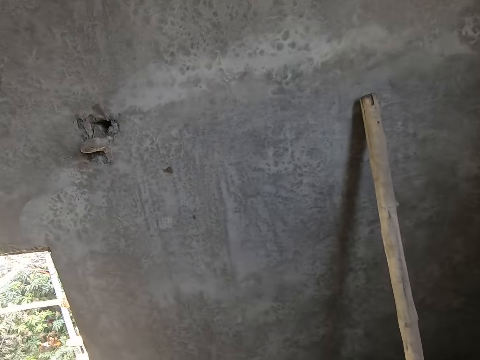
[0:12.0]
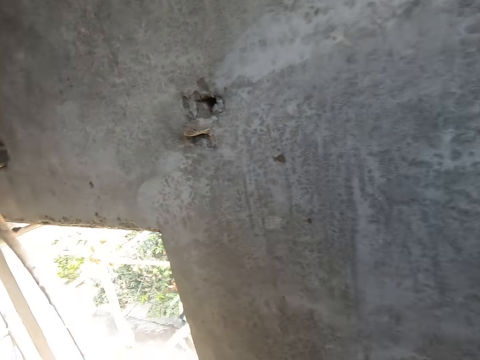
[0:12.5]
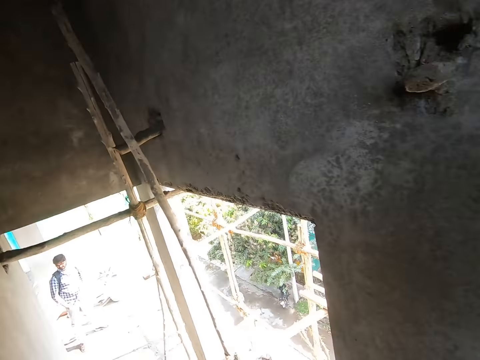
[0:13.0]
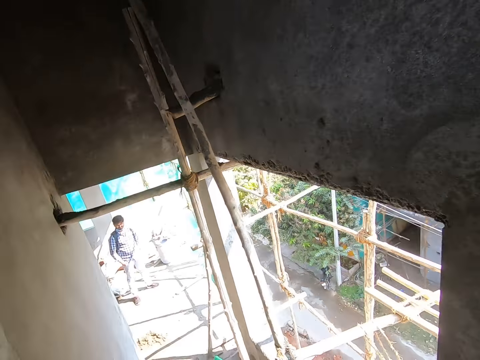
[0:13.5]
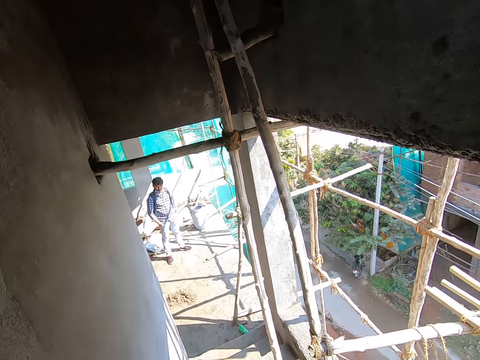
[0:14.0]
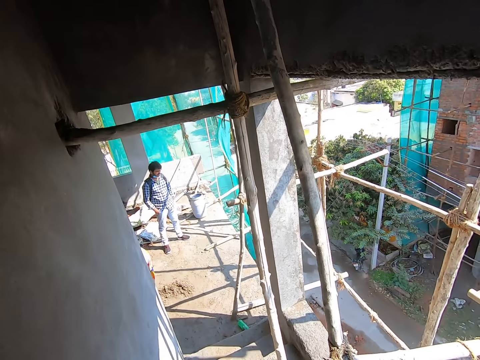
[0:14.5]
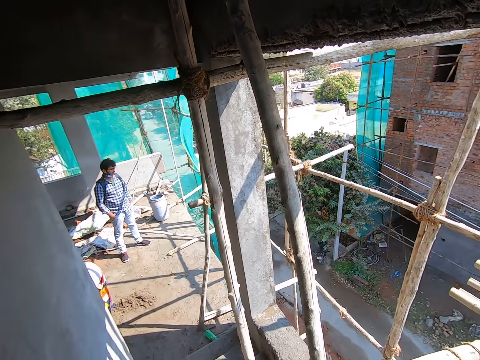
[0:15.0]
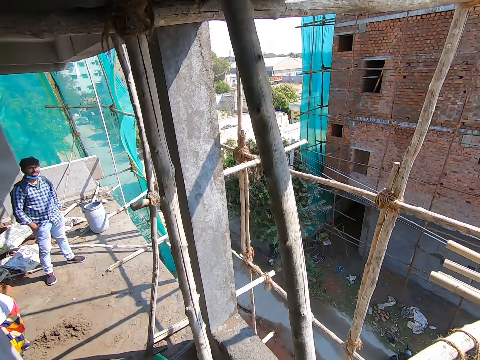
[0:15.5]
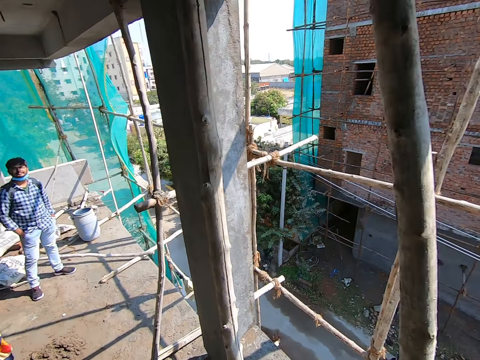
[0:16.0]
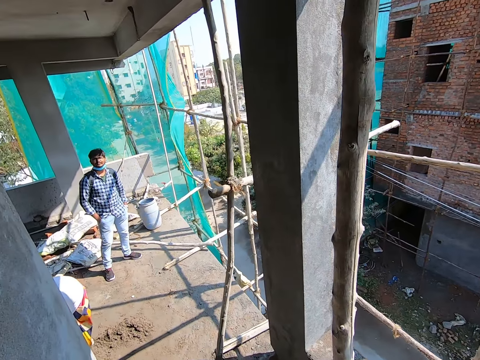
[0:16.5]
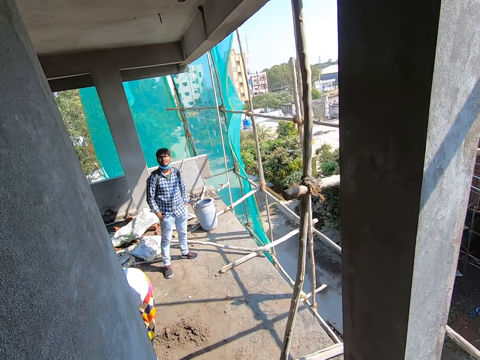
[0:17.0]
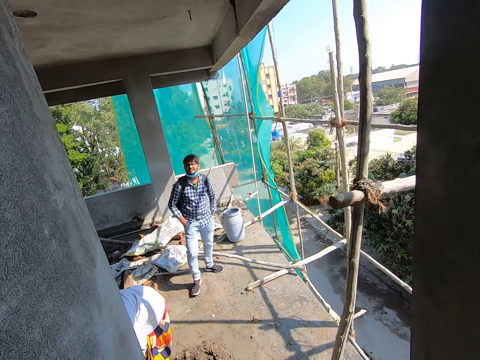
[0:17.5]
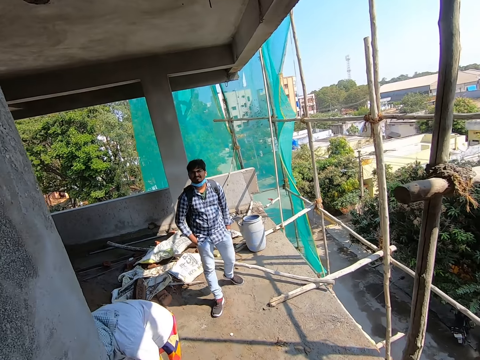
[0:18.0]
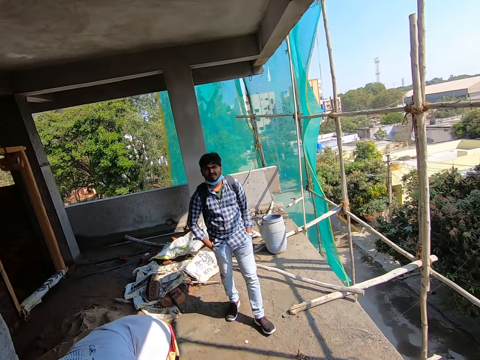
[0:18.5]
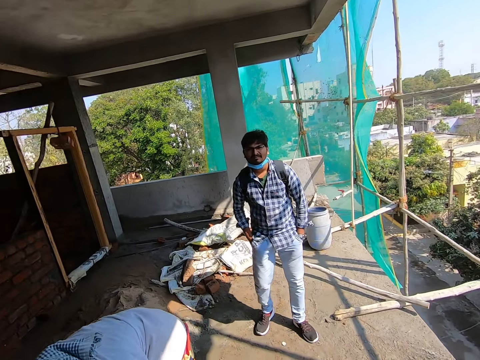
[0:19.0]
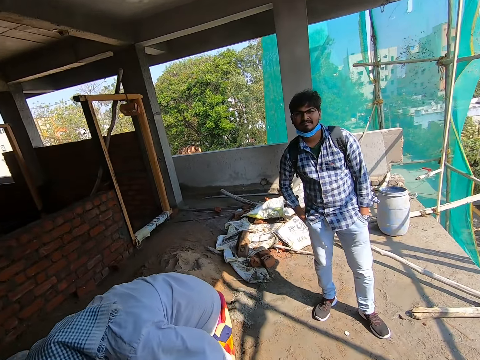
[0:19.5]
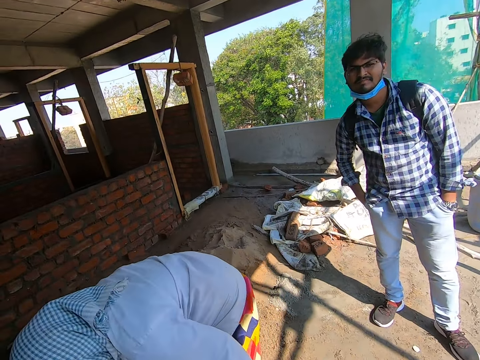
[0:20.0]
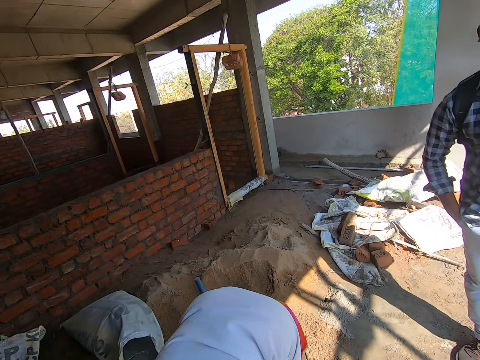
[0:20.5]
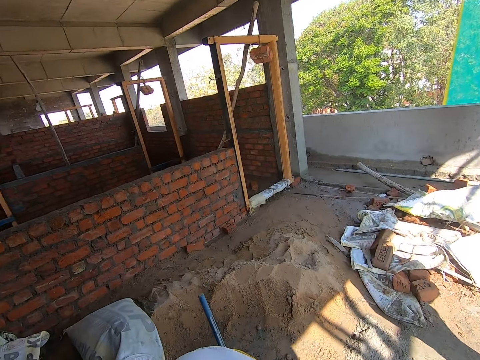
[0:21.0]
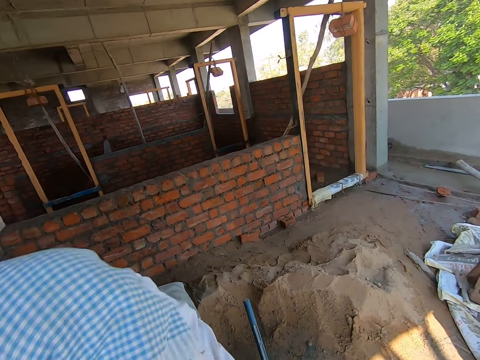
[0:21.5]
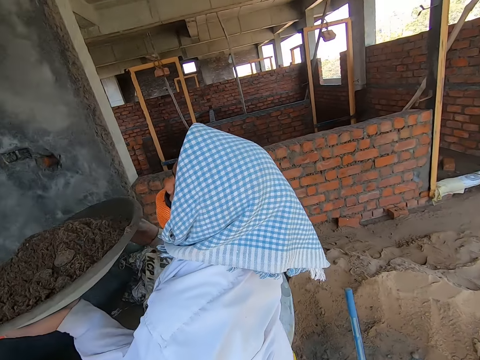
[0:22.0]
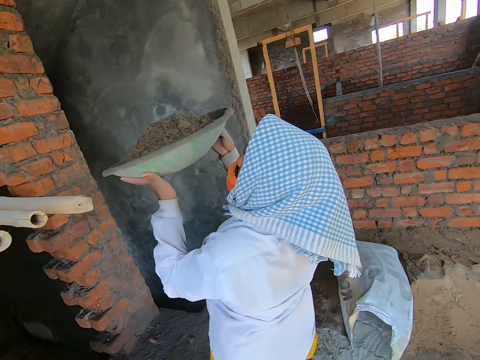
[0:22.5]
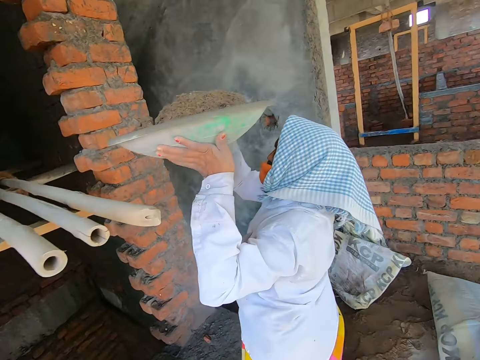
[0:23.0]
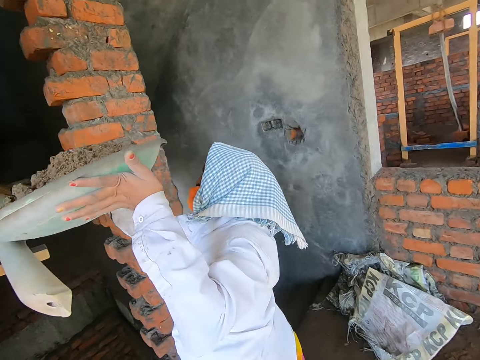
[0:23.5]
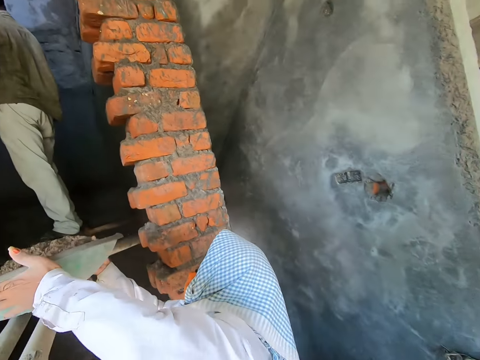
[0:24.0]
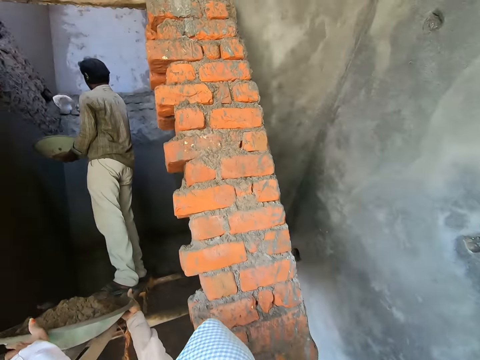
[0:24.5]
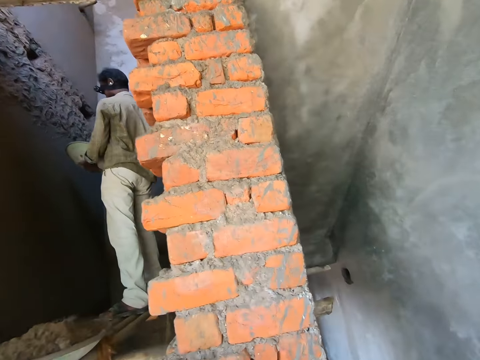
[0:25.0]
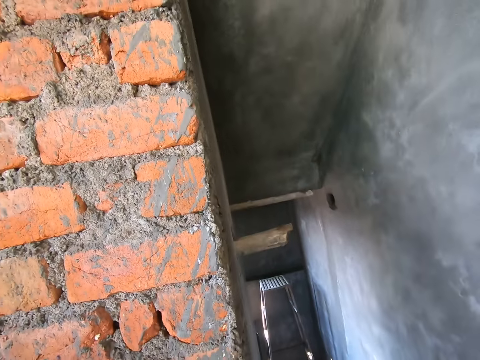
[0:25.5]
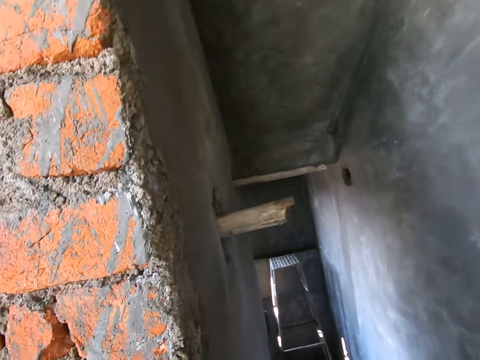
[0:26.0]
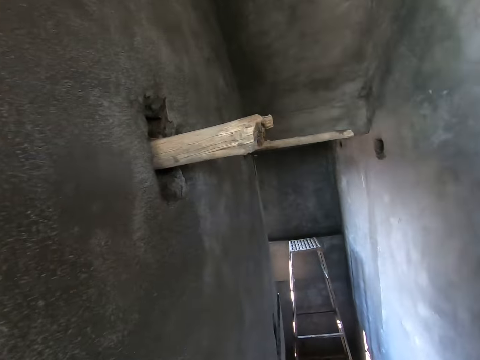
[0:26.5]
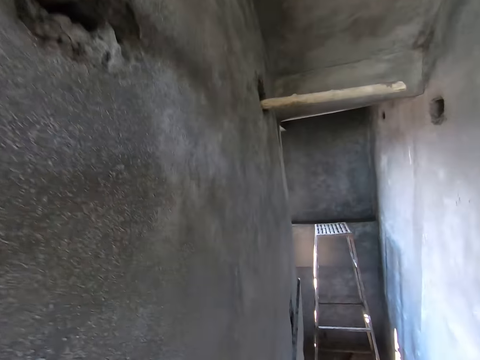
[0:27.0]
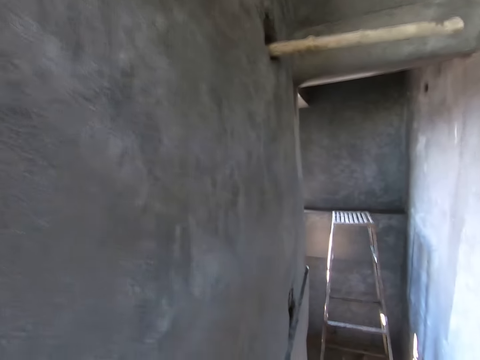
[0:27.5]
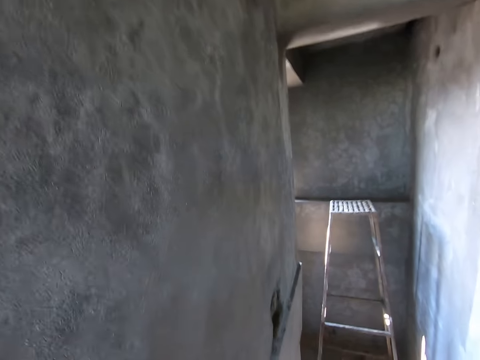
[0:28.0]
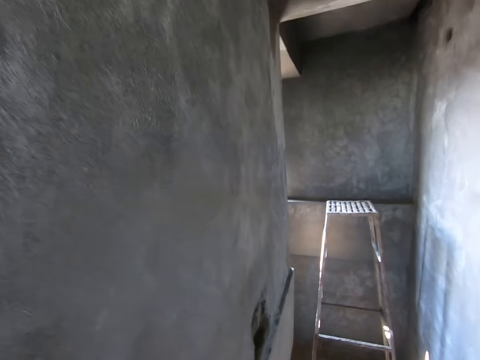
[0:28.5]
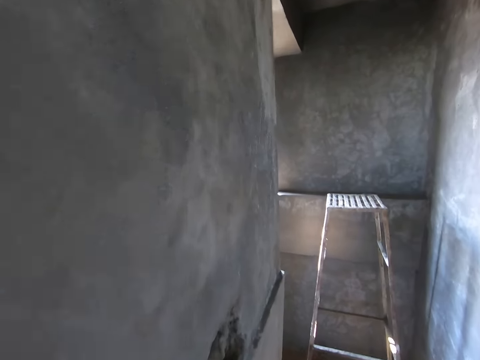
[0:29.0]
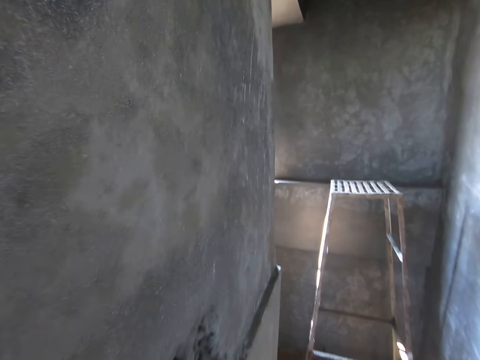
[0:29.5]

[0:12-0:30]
The camera wearer climbs down the stairs. They look around. A woman places a head pan on a scaffold with both hands. A man throws mortar on the wall with a trowel in his right hand. The camera wearer walks down the stairs.

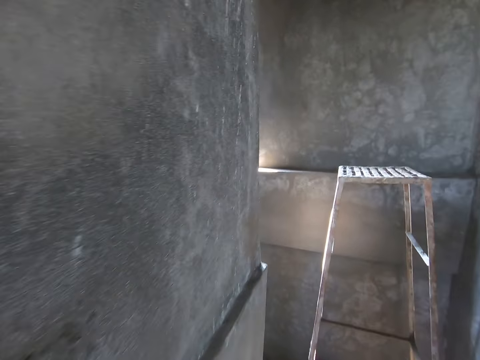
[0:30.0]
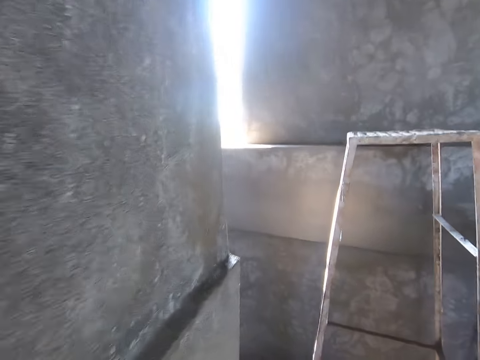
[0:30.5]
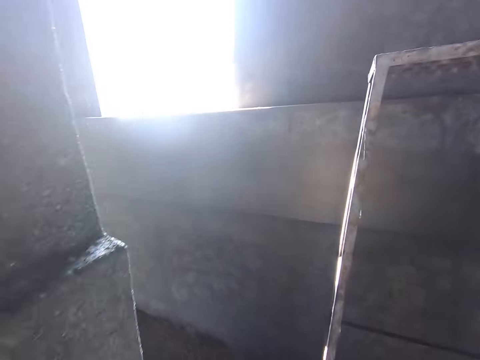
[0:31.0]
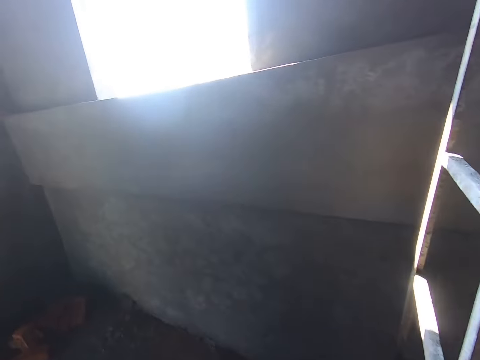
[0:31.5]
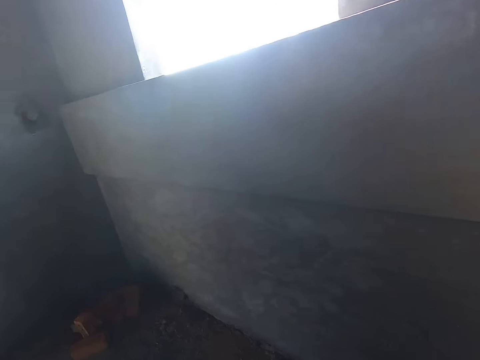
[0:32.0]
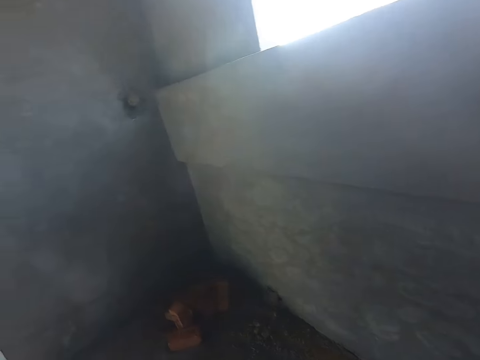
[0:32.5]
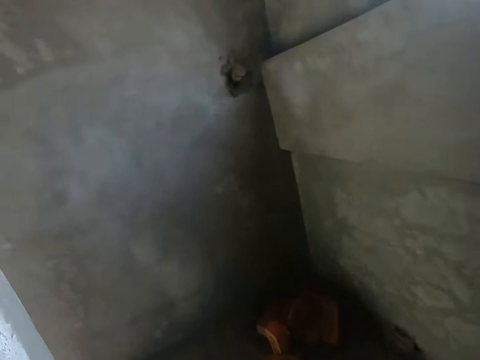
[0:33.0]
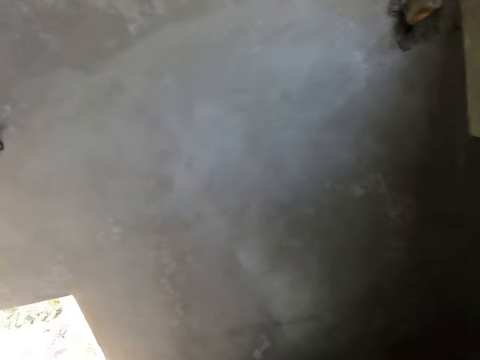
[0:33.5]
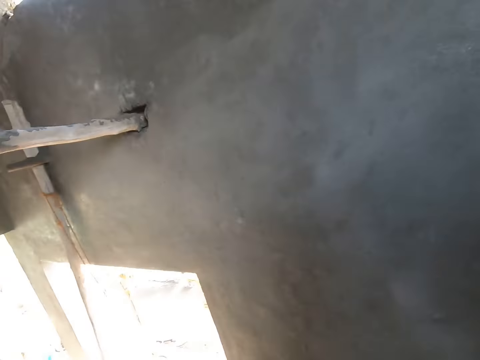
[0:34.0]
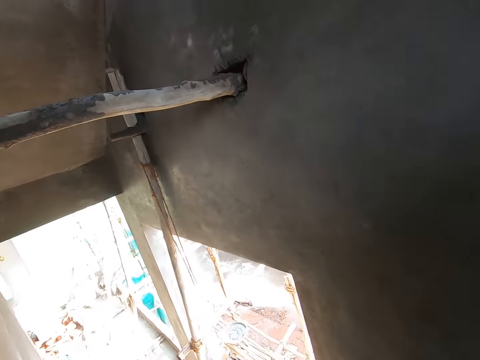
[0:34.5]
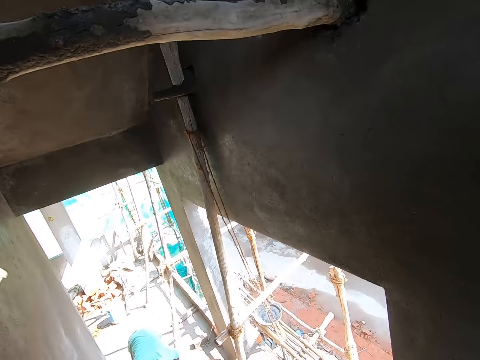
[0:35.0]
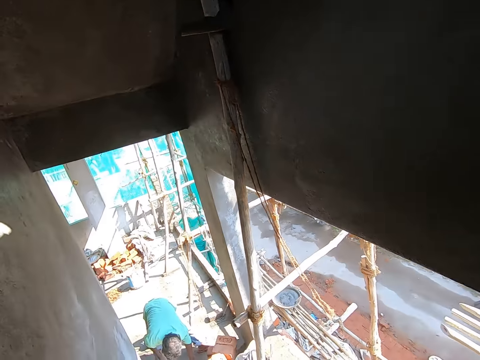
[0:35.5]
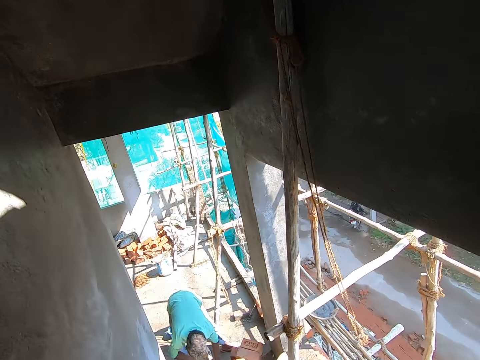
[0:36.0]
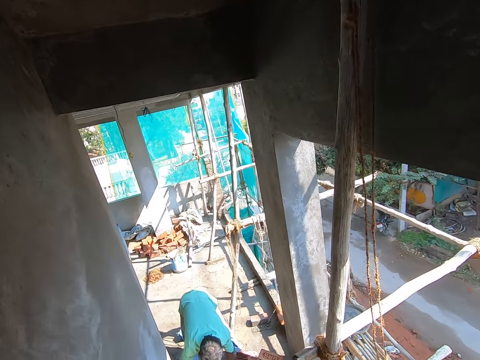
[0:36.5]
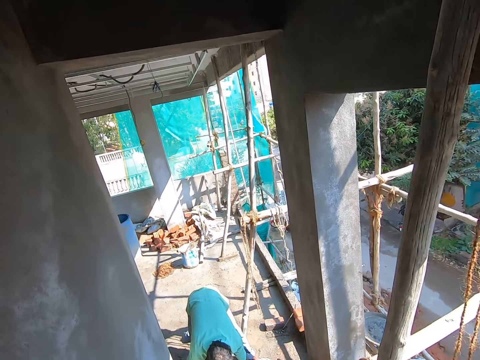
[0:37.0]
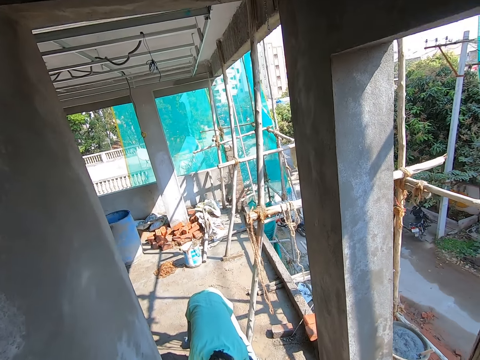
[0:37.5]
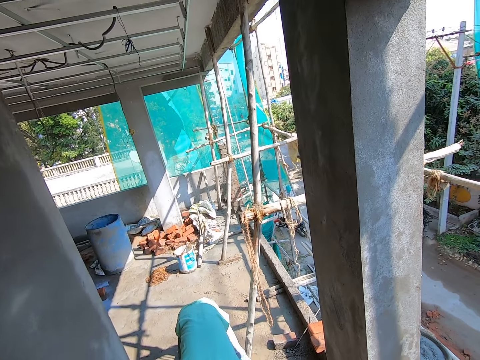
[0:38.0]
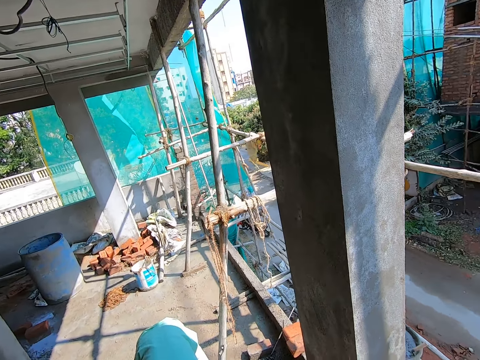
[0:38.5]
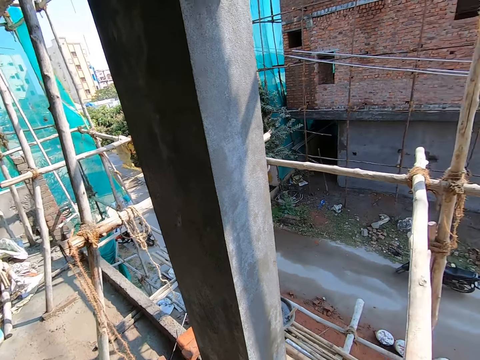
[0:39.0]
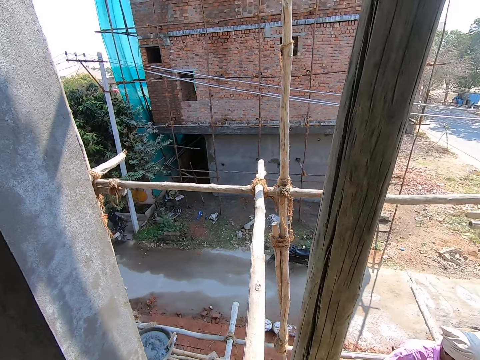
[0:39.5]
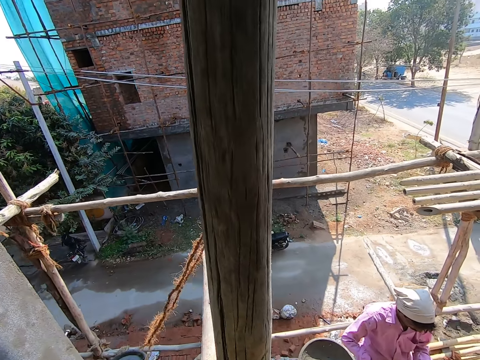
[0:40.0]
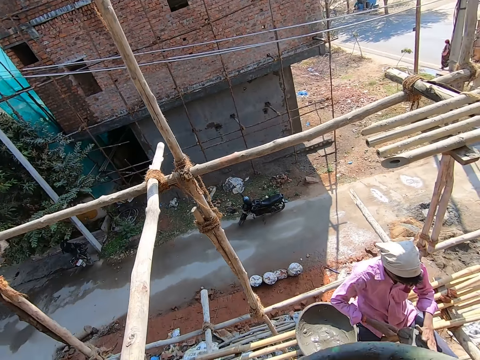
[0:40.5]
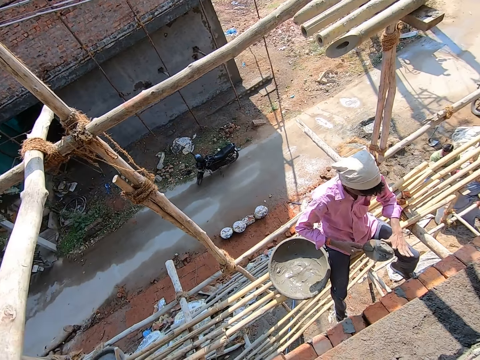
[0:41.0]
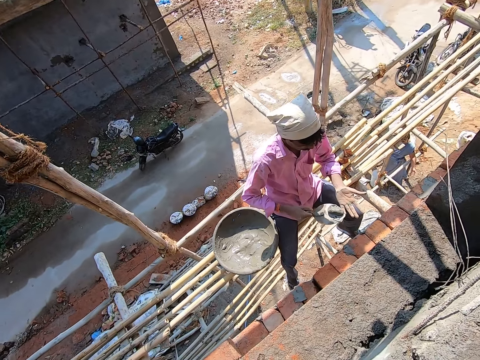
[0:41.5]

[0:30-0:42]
The camera wearer climbs down the stairs. They look around. They interact with a man. The man cleans his left hand on a trowel in his right hand.
